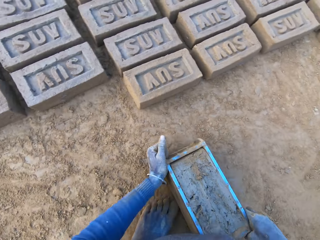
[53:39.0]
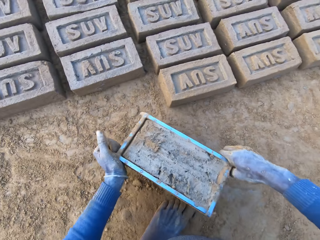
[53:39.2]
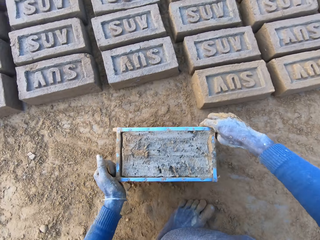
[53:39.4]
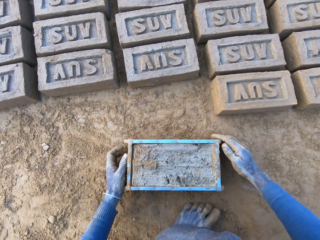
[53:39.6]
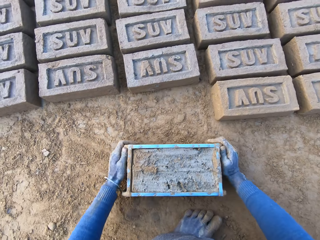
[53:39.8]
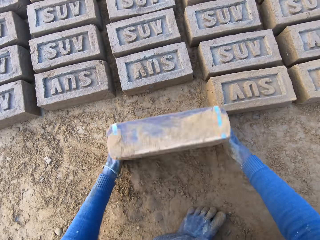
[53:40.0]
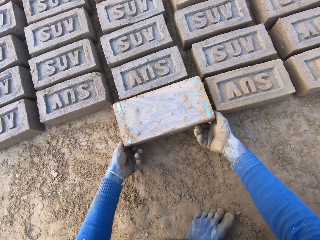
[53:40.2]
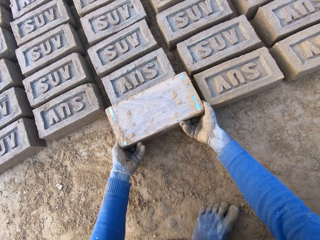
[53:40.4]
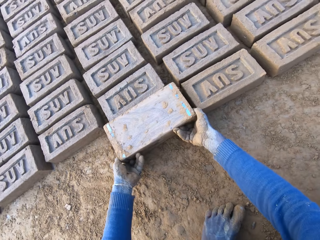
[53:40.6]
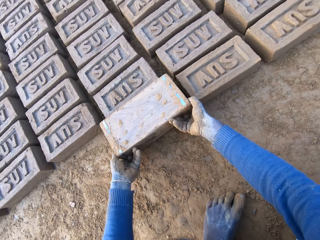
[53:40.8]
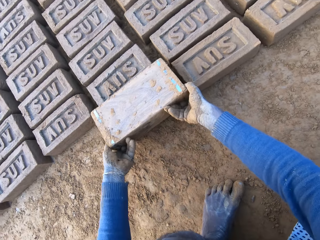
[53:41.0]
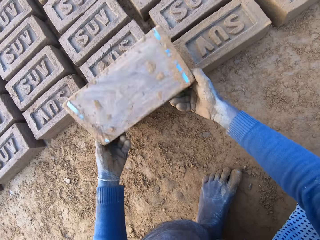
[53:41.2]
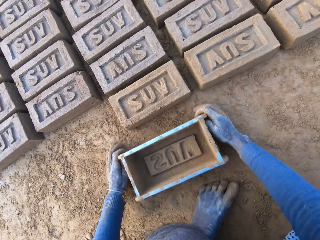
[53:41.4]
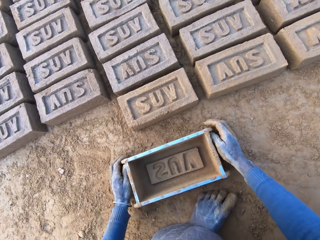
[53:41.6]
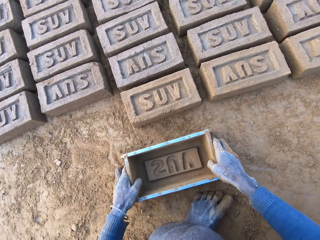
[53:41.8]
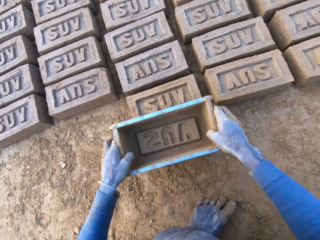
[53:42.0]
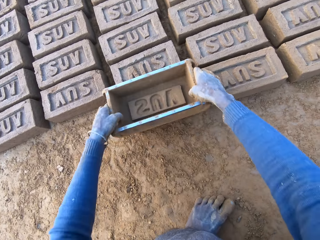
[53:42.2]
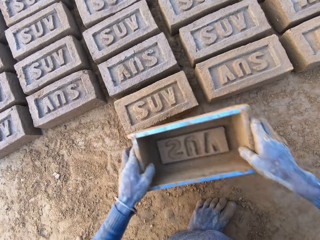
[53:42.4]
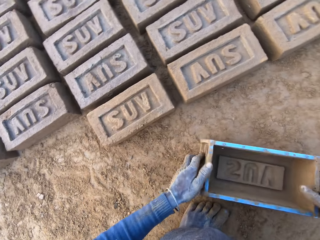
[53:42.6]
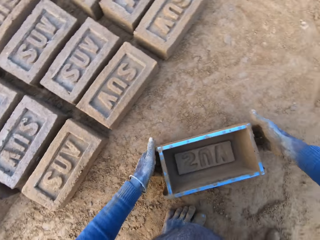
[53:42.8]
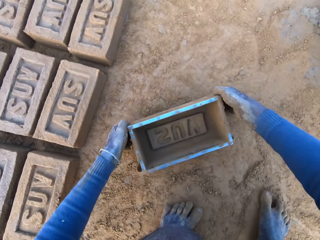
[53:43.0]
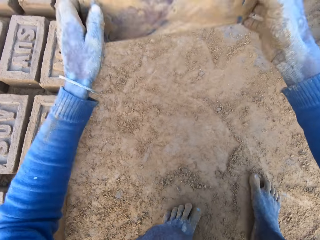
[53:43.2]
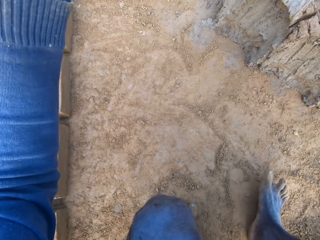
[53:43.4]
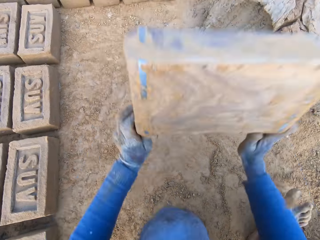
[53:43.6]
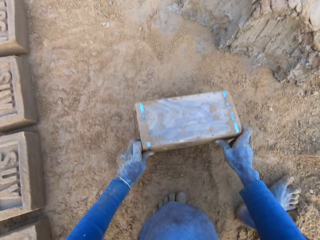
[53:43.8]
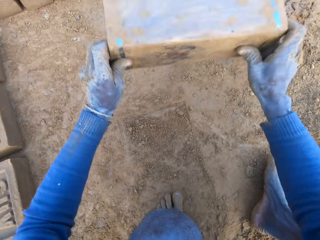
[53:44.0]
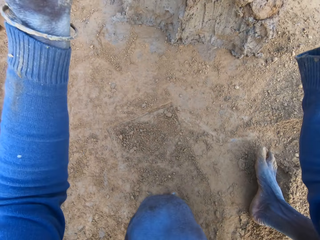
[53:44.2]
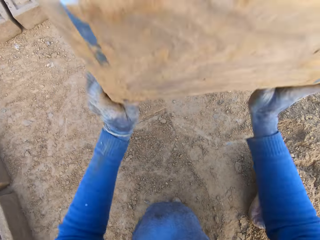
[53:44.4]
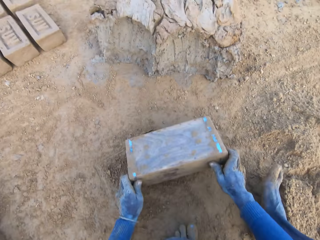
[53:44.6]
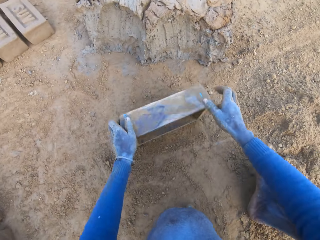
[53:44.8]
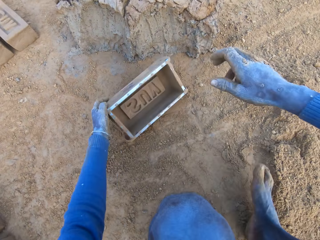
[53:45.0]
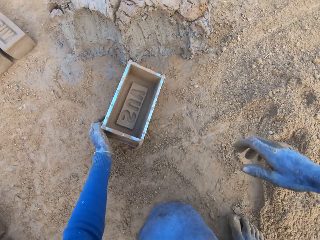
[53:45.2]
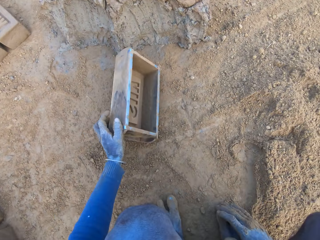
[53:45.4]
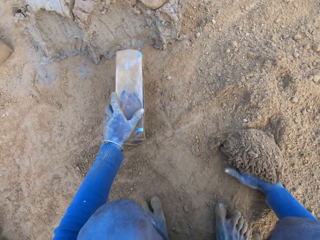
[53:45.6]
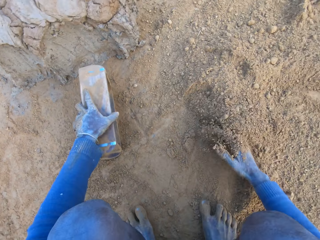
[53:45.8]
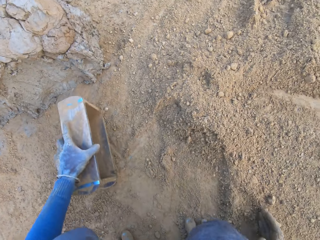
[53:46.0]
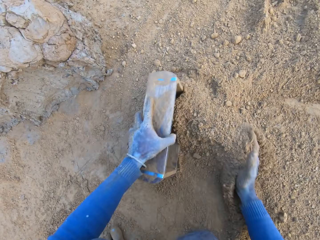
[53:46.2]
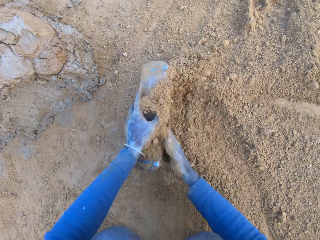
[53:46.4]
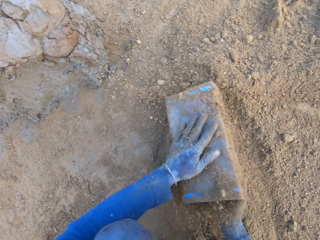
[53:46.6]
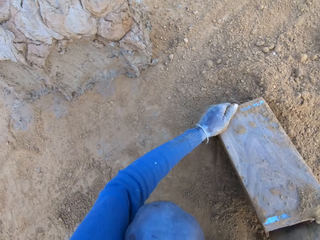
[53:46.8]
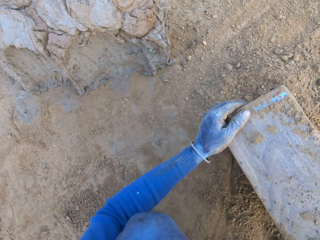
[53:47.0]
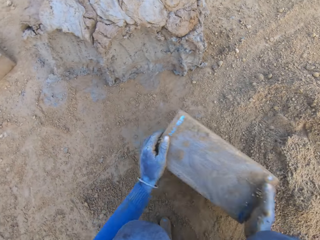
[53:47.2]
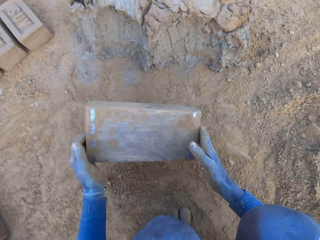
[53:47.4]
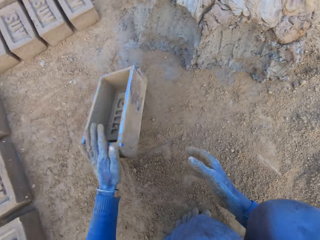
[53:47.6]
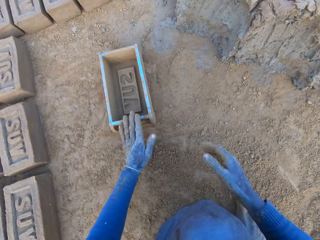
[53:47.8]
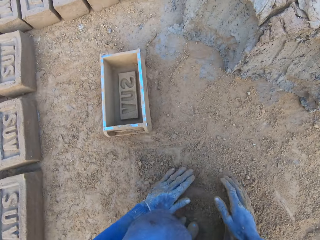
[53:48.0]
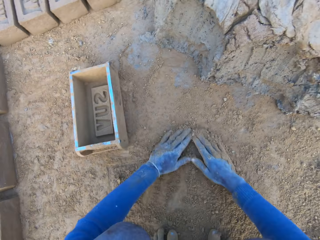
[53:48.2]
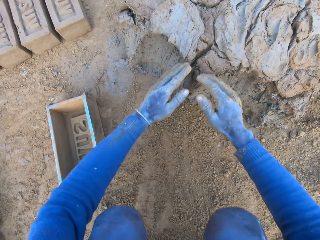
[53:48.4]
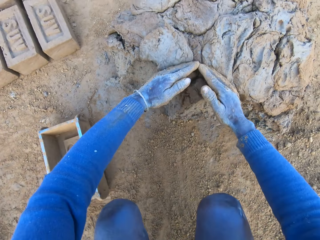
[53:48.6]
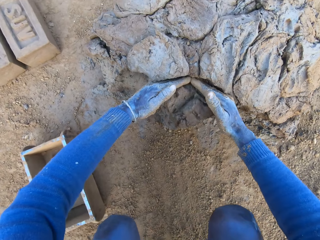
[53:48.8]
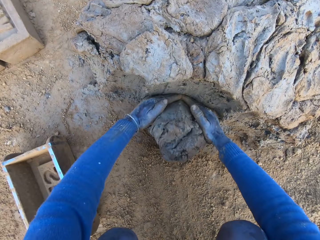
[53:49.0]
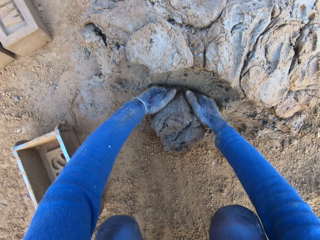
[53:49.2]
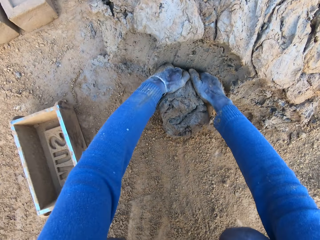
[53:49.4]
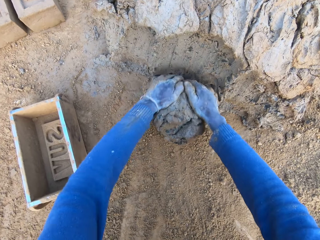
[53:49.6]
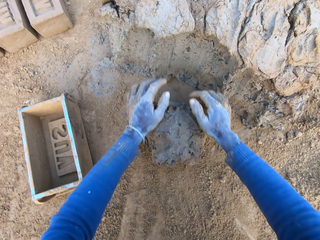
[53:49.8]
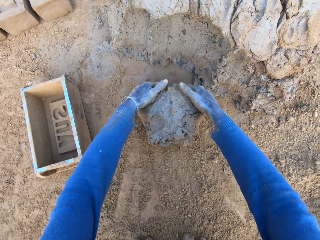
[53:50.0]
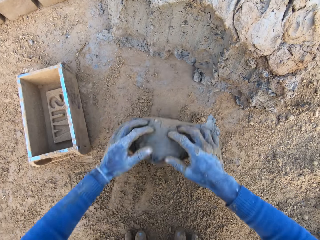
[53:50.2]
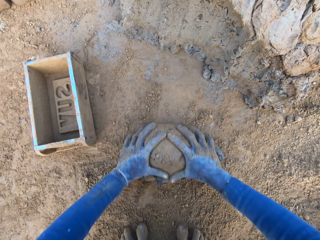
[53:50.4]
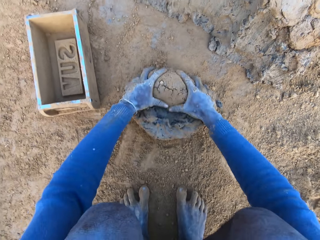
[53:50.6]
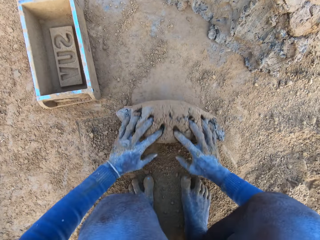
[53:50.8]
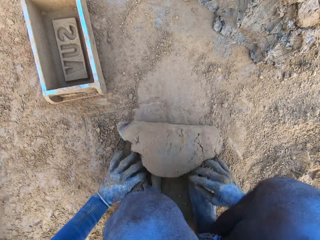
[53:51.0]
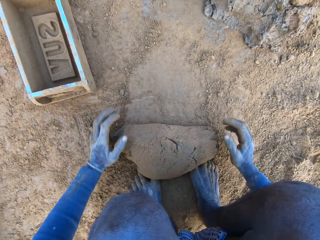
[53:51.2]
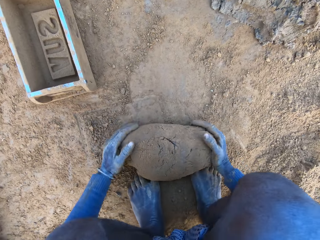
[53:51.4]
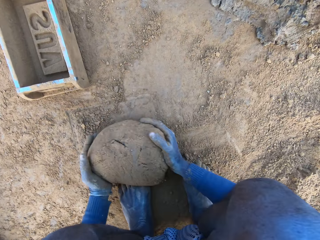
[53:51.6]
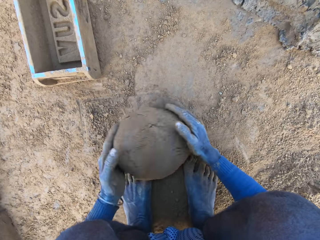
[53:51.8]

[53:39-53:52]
The camera wearer carries the brick molder or wooden box with mortar with both hands. He puts the box down, overturns the wooden box, and pours out the brick on the ground out of the brick molder. He removes the wooden box from the brick, puts the box down, and adjusts the brick with the brick molder. He holds the box in hand and puts the box down. He hits the brick molder on the ground, lifts the box, and hits the box down. He adjusts the sand with his right hand and touches soil. He packs some sand with the brick molder, pours out the sand in the brick molder, and throws the brick molder on one side with his hands. He rubs his hands on the ground and touches the soil. He scoops some mortar or mud with his hands, rolls the mud on the ground, and adjusts the mortar on the ground.

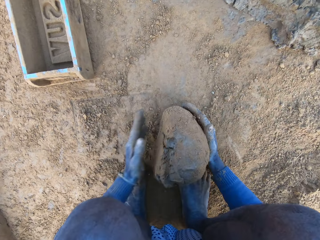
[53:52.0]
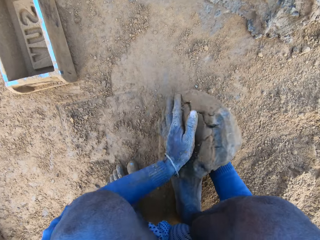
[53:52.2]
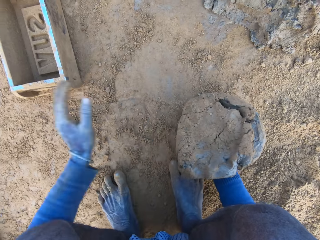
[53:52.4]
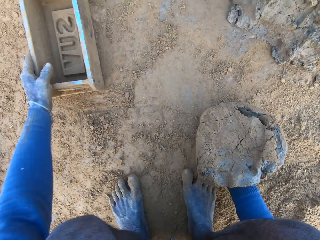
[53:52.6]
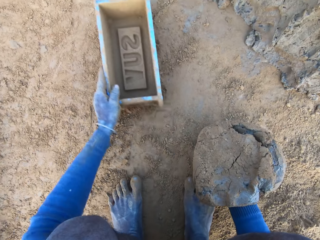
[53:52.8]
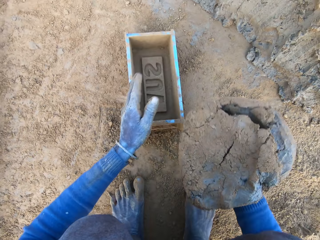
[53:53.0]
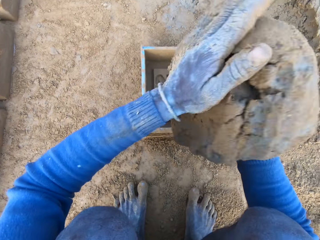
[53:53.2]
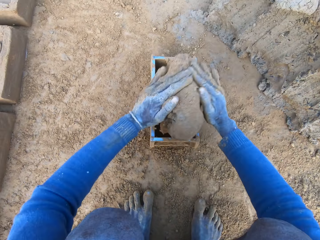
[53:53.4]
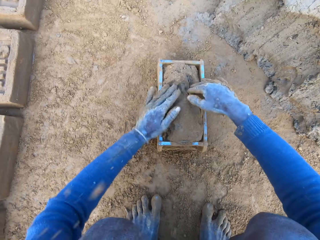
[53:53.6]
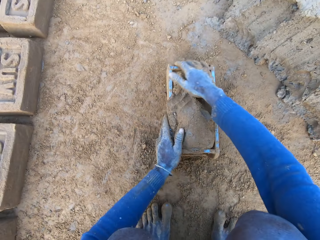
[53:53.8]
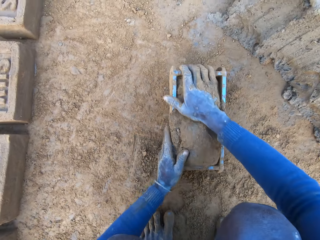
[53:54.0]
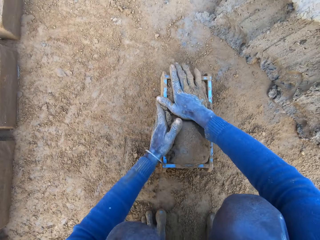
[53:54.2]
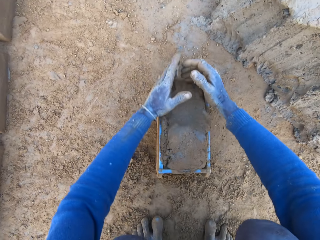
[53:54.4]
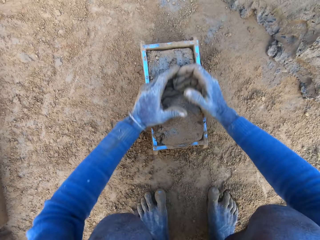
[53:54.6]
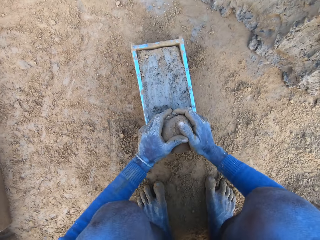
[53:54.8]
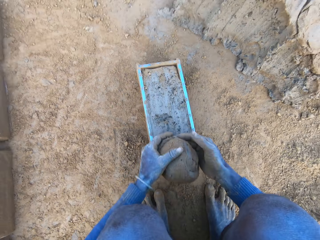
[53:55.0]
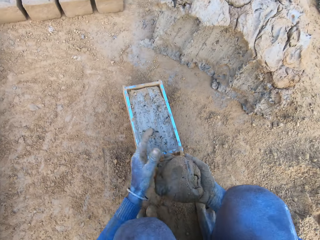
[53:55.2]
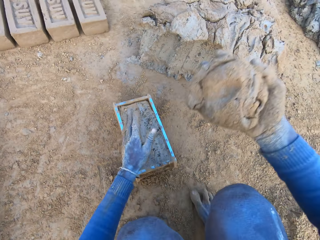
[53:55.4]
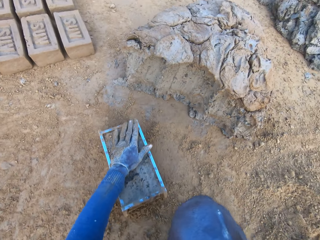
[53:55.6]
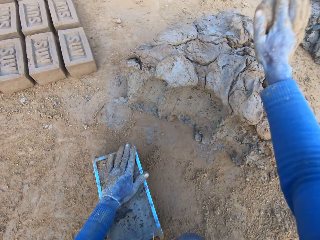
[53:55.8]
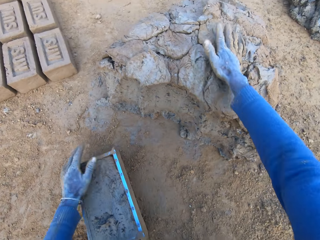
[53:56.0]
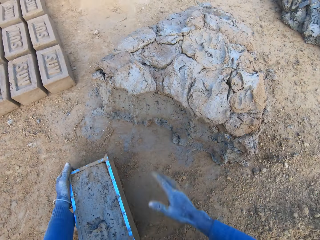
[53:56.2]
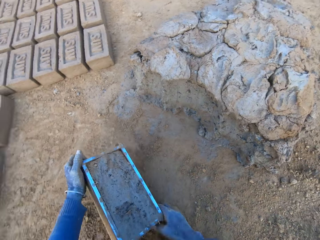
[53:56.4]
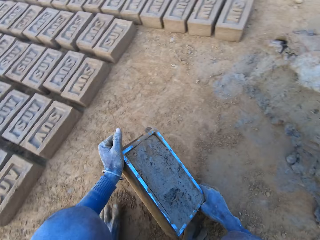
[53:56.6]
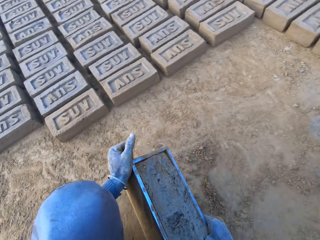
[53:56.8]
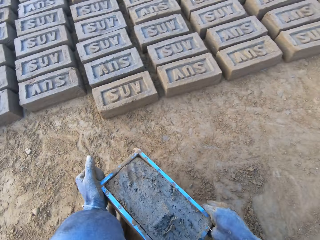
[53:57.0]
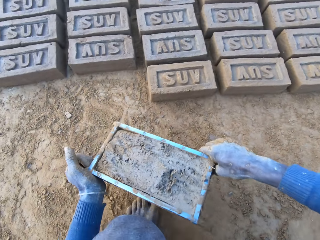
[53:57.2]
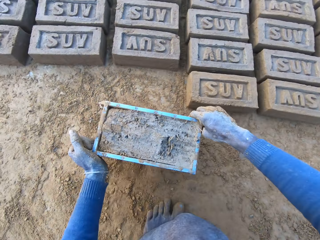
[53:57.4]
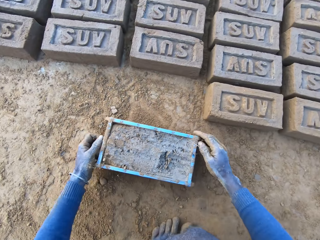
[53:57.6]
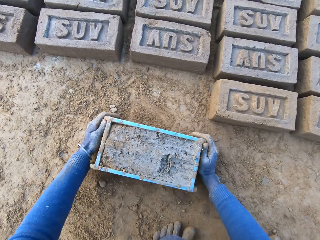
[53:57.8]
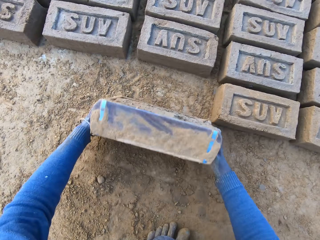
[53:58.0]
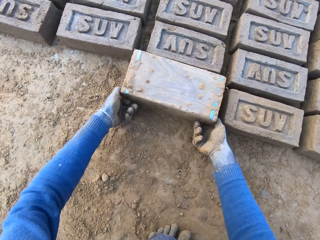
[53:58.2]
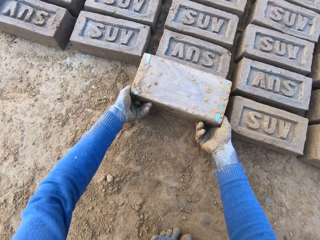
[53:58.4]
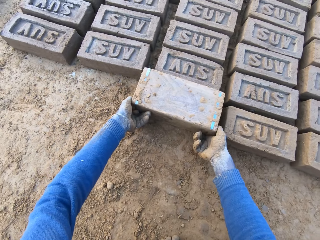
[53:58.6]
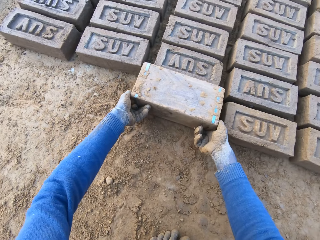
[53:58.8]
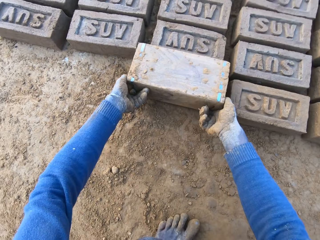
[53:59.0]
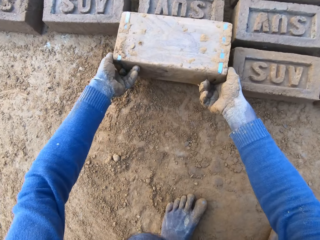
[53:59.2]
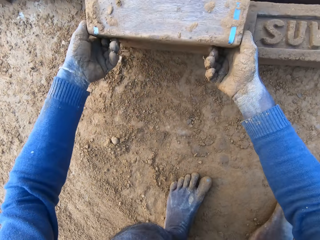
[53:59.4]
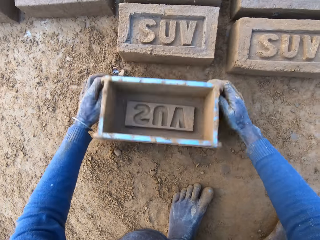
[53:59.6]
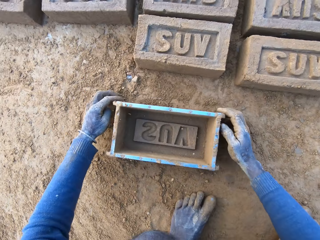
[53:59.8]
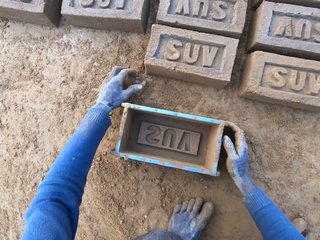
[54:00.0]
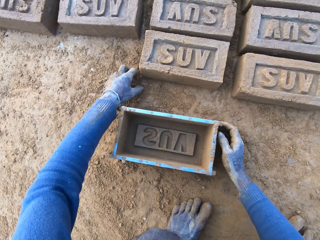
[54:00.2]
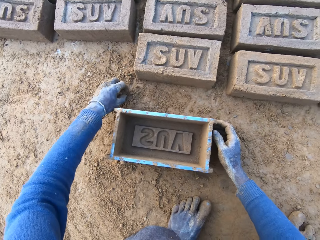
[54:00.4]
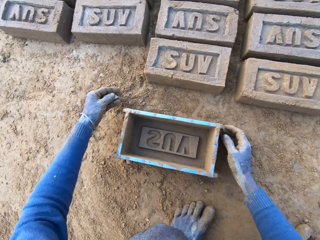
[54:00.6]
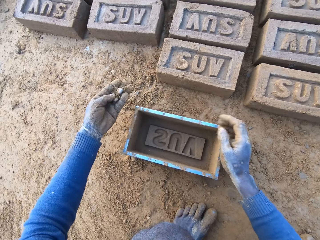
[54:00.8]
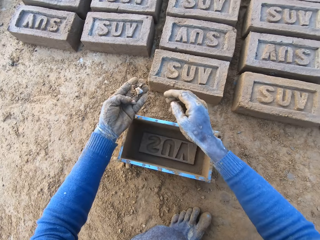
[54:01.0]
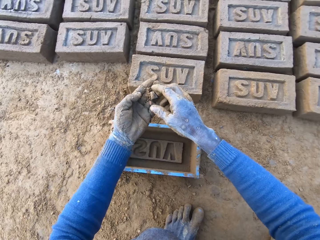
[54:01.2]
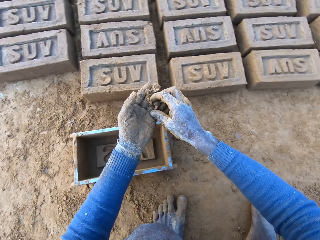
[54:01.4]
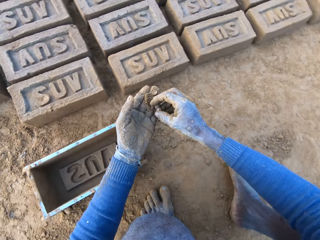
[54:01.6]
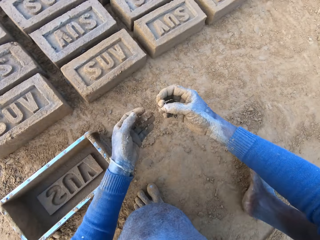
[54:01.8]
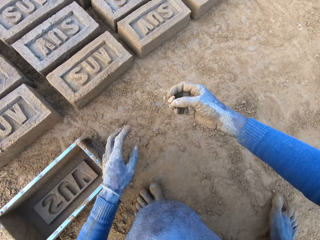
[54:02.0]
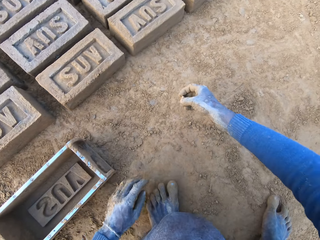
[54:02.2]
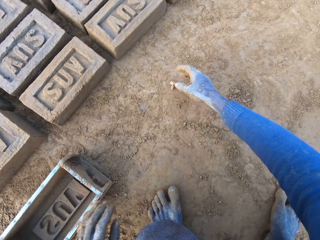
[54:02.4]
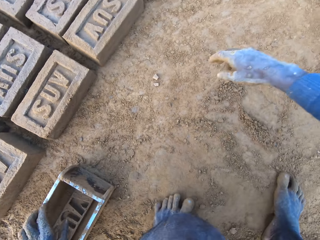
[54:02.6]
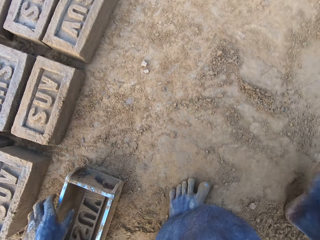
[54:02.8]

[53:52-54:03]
The camera wearer packs the mortar or mud on the ground with his hands. He pulls the box or brick molder. He picks up the brick molder with his left hand. He drops the mortar inside the brick molder. He adjusts the mortar inside the brick molder. He presses mud into the box. He removes excess mud from the box. He throws the mortar on the remaining mortar on the ground. He lifts the box. He carries the brick molder with mortar with both hands. He puts the box down. He overturns the box. He pours out the brick on the ground out of the brick molder. He removes the box from the brick. He puts the box down. He picks up a stone on the ground. He touches something. He passes the stone to his right hand. He drops the stone with his right hand on the ground.
